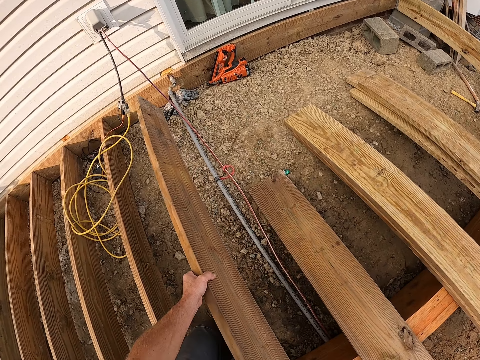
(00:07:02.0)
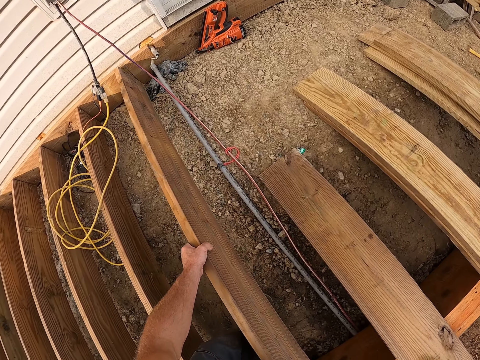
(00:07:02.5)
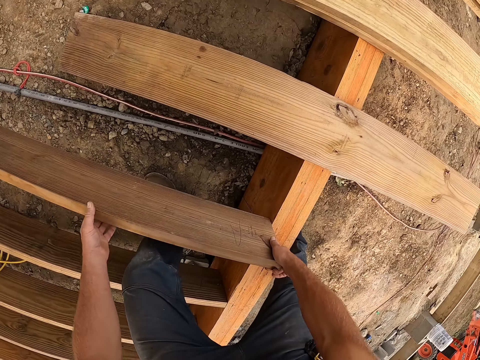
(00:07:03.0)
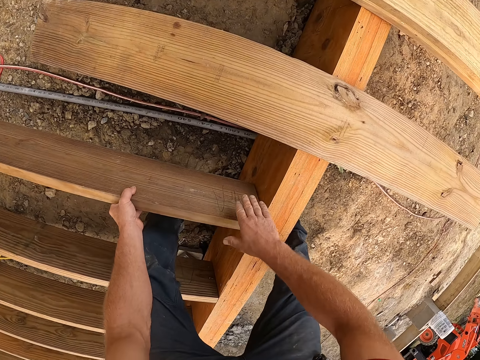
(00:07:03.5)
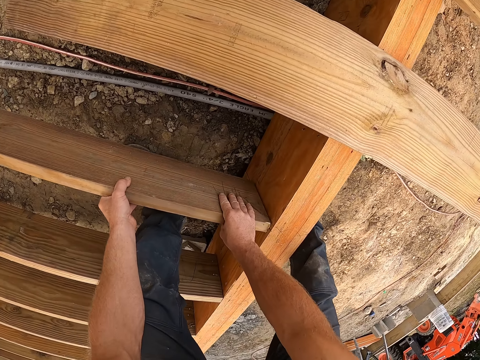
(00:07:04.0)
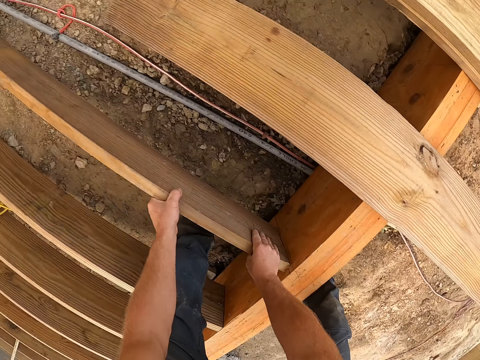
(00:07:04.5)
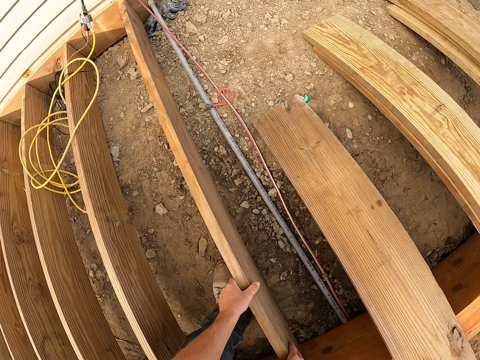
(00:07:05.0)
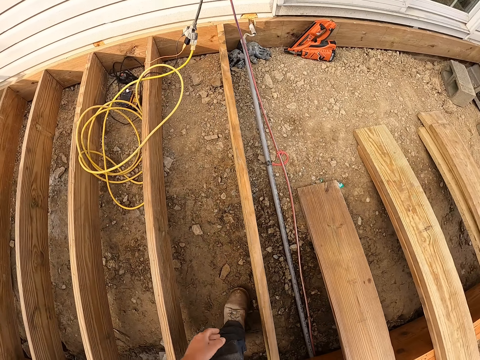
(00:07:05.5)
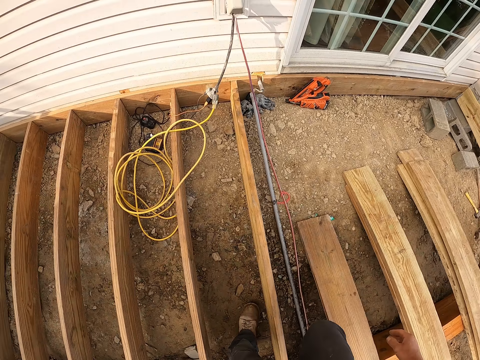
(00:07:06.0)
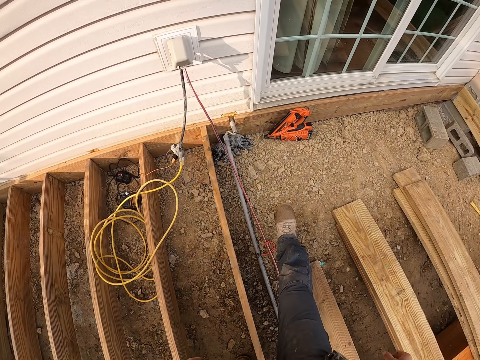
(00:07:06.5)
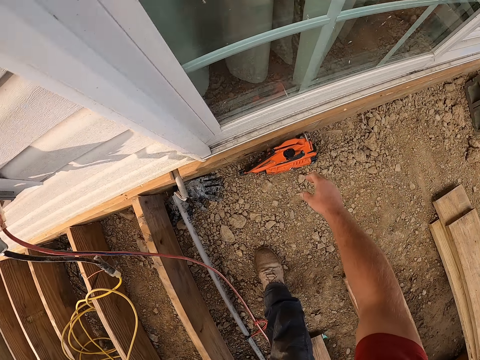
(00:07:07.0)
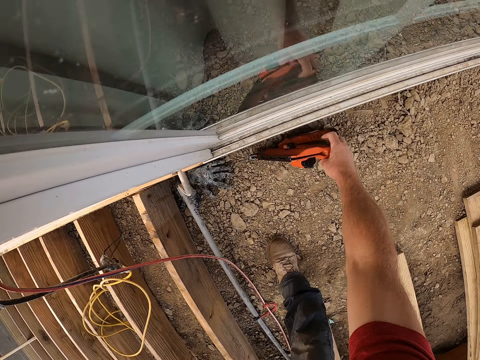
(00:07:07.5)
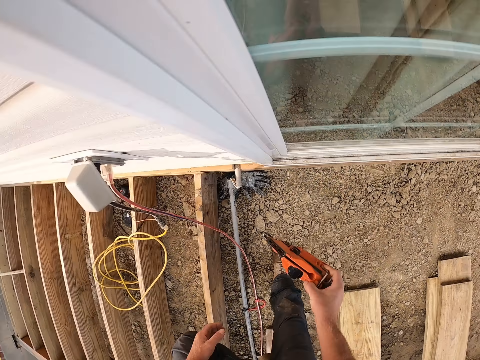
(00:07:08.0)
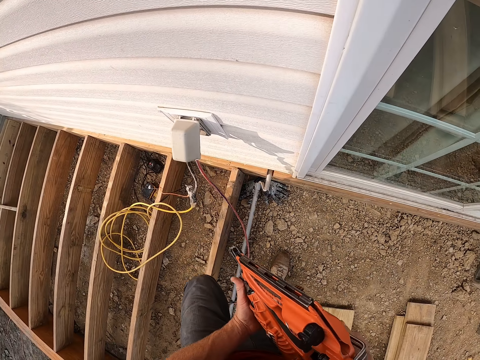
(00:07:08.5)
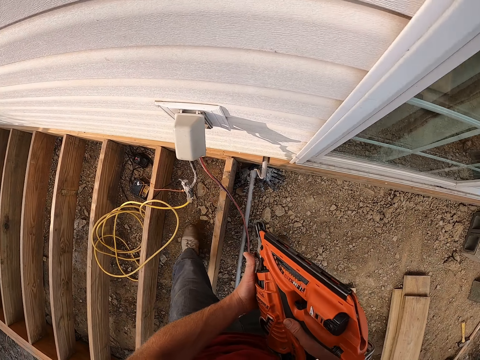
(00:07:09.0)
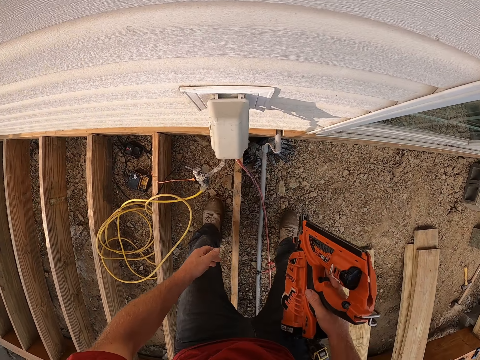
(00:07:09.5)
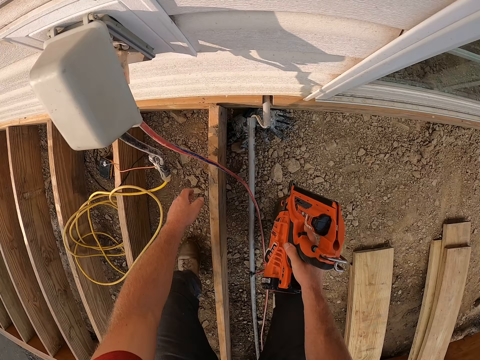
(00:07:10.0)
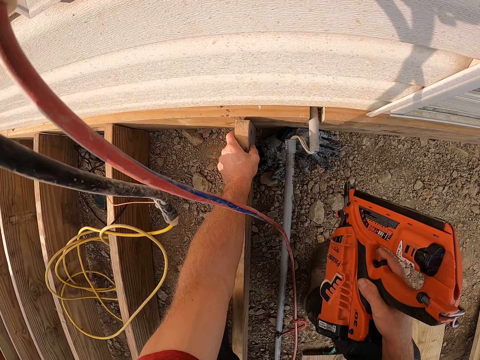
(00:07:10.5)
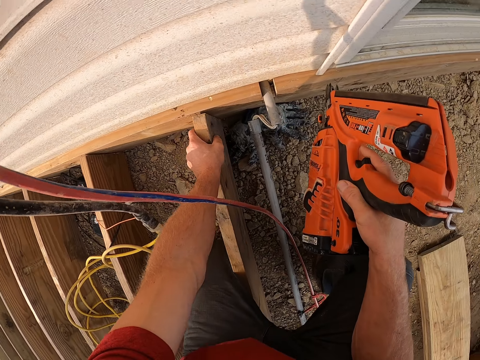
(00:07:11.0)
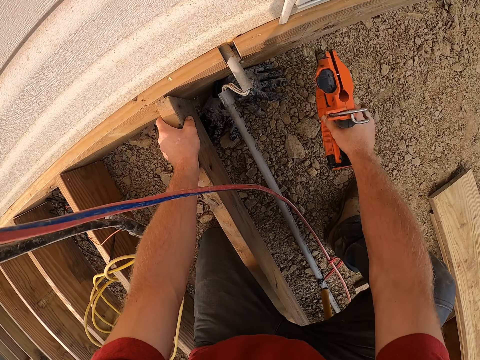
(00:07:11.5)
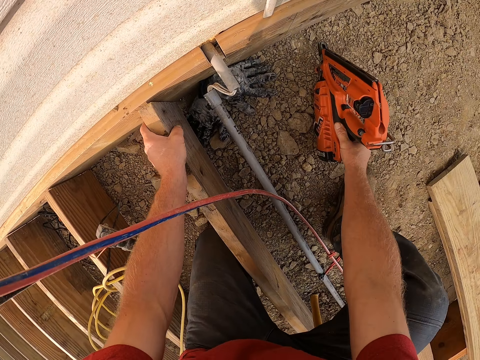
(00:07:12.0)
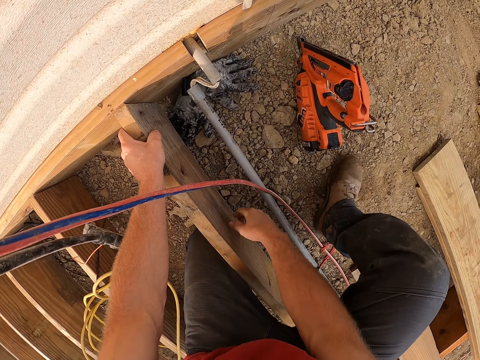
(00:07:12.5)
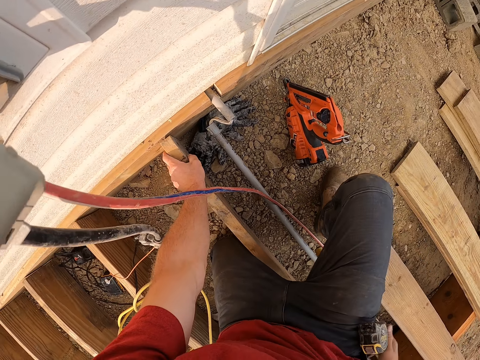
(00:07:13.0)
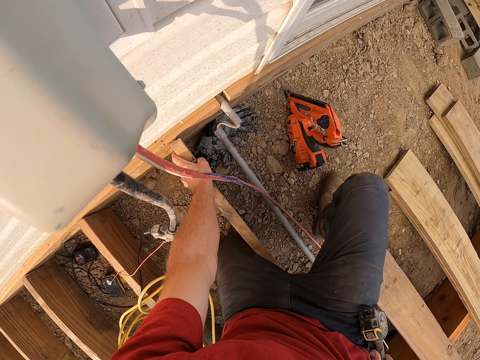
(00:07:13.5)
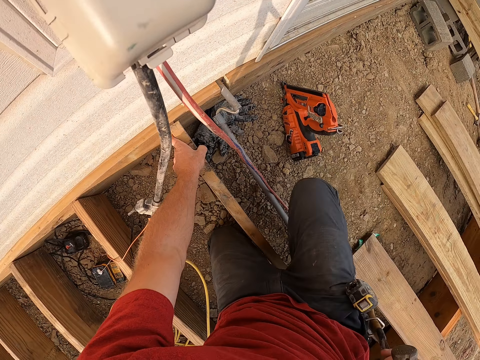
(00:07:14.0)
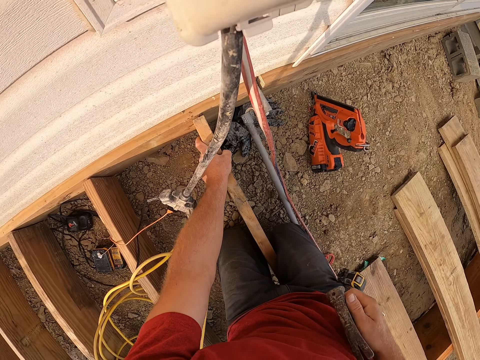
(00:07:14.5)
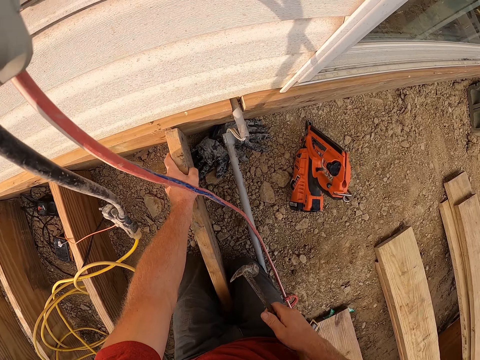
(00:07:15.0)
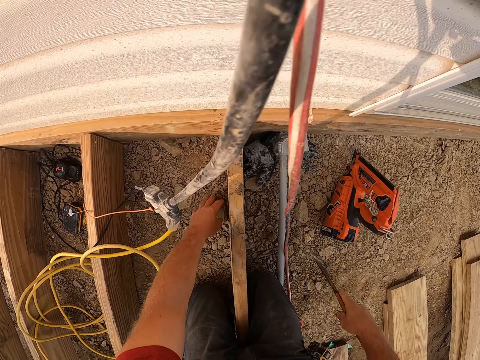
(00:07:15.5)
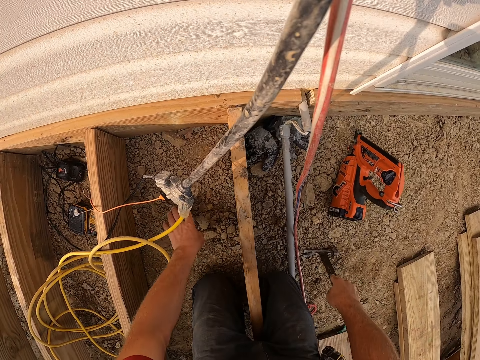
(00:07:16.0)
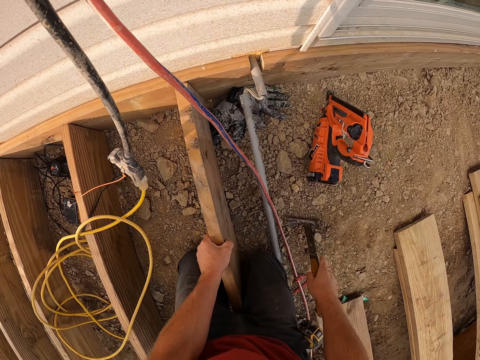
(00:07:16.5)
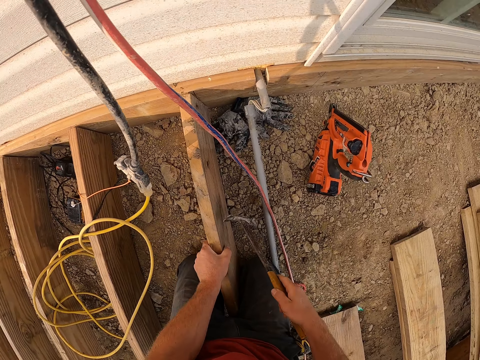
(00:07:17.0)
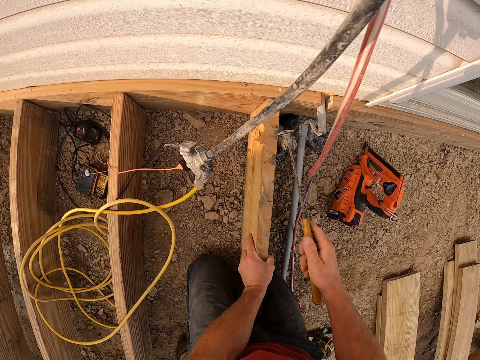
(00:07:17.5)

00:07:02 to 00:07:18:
The camera wearer fixes the piece of wood. He picks up the nail gun. He drops the nail gun. He removes the hammer from his pocket. He moves a stone on the floor with his hand.

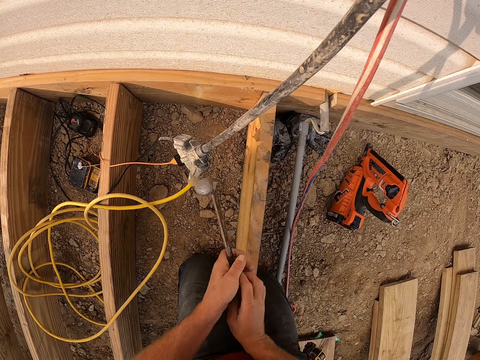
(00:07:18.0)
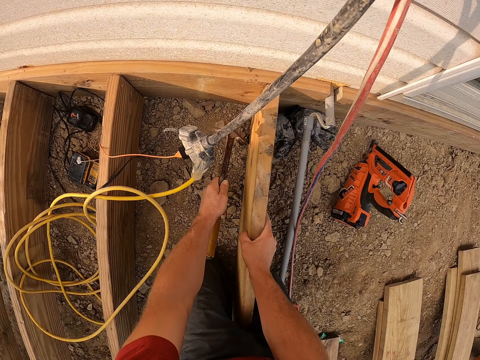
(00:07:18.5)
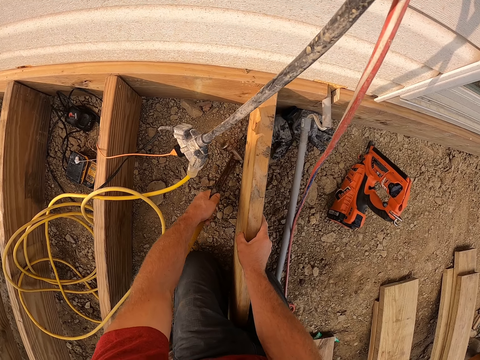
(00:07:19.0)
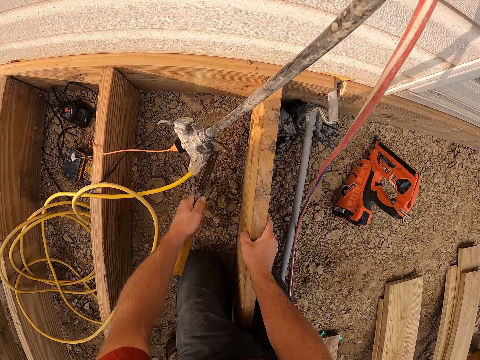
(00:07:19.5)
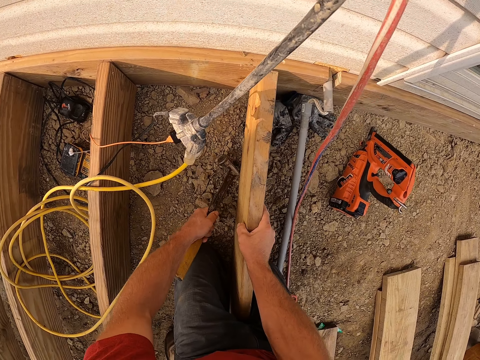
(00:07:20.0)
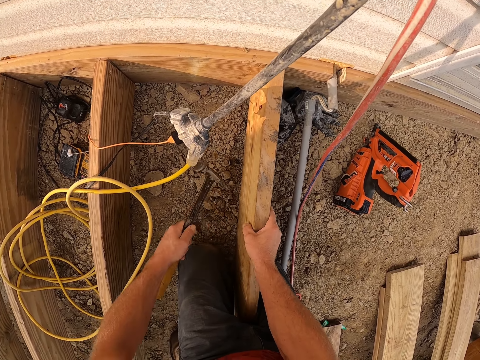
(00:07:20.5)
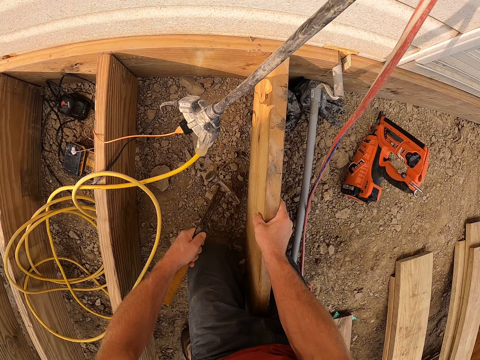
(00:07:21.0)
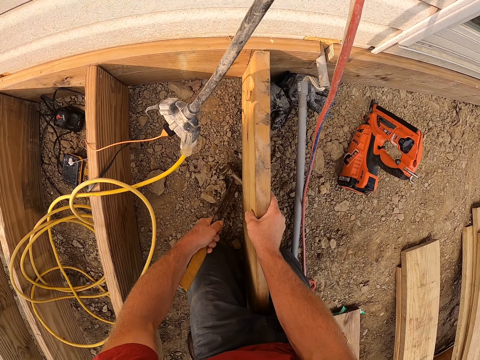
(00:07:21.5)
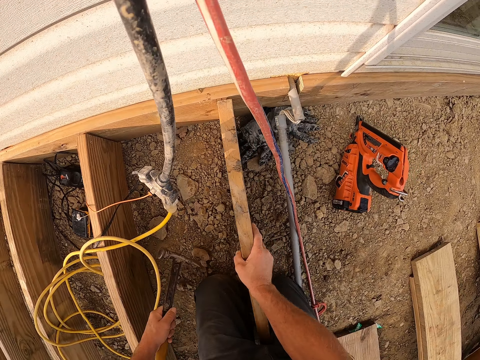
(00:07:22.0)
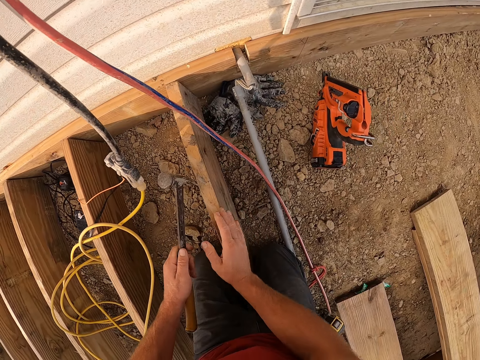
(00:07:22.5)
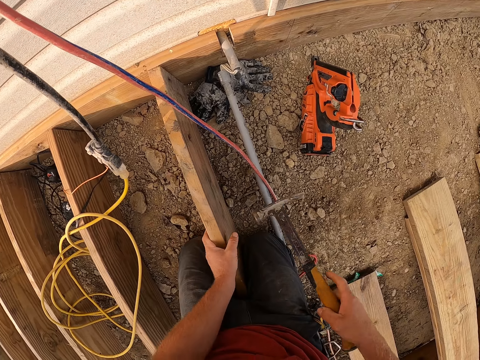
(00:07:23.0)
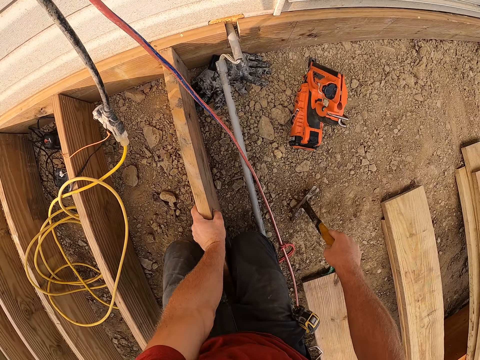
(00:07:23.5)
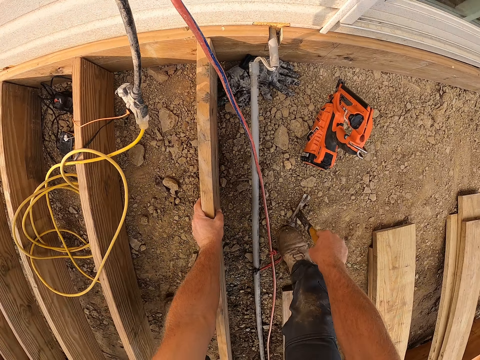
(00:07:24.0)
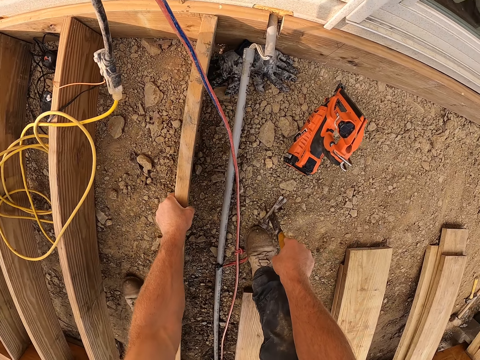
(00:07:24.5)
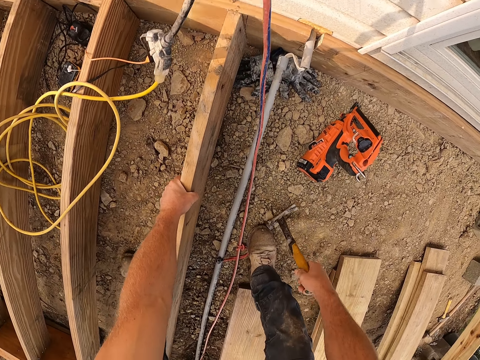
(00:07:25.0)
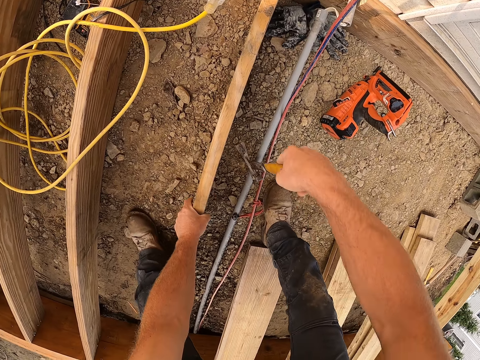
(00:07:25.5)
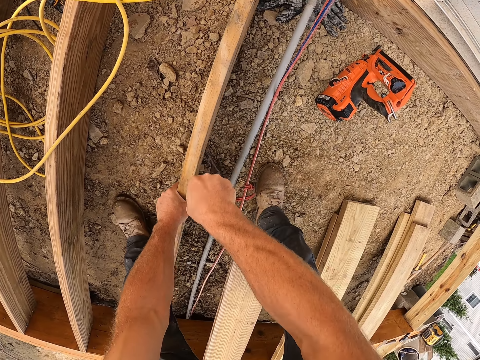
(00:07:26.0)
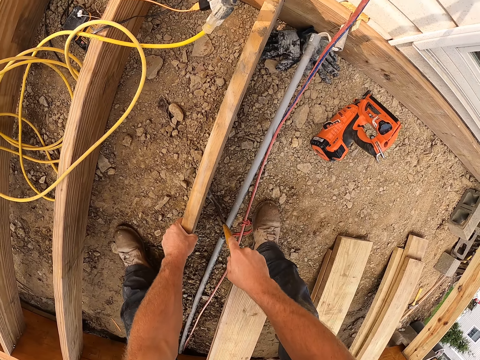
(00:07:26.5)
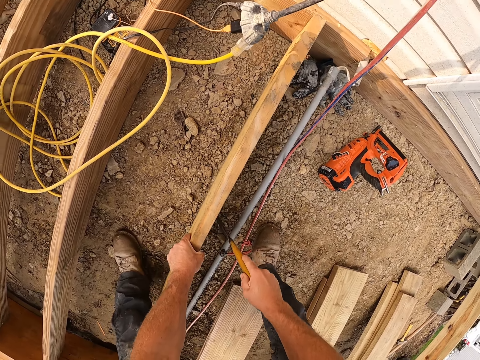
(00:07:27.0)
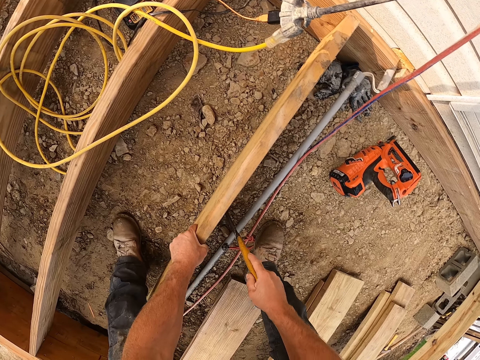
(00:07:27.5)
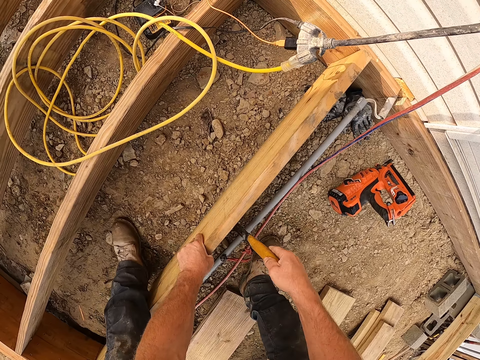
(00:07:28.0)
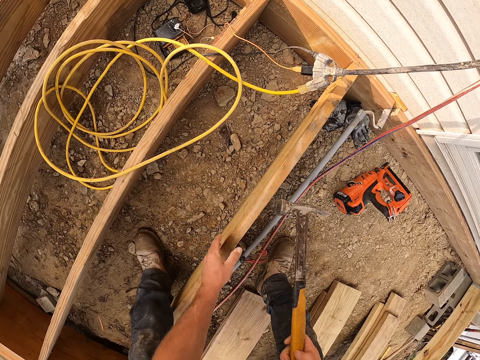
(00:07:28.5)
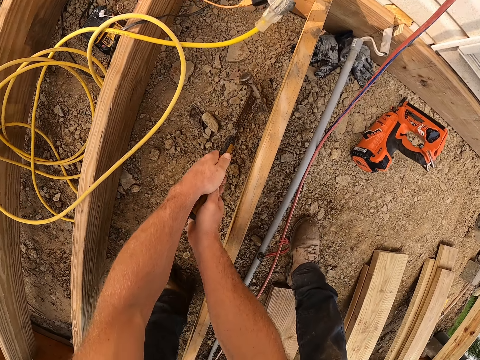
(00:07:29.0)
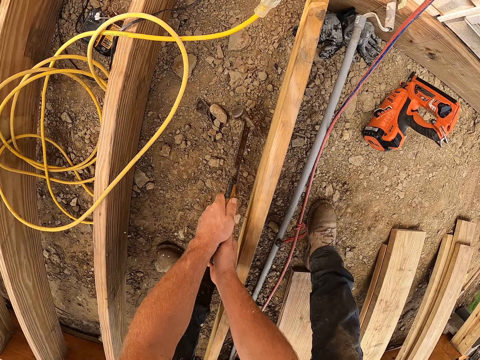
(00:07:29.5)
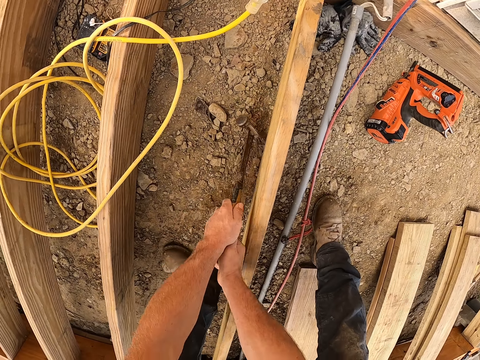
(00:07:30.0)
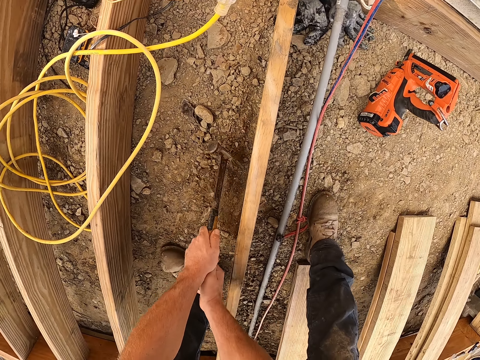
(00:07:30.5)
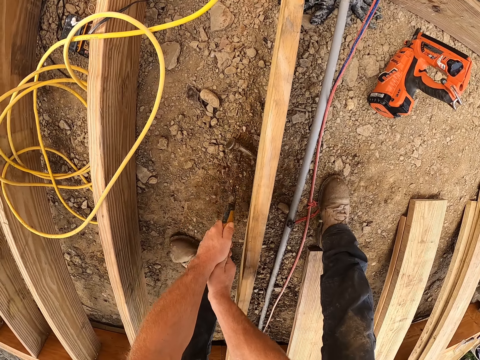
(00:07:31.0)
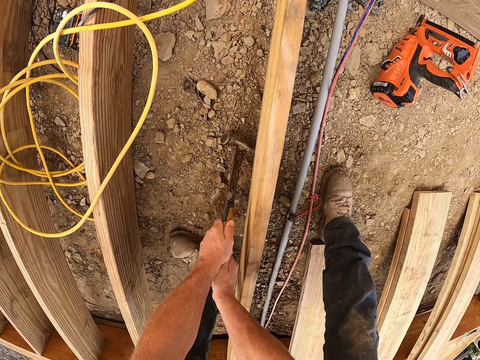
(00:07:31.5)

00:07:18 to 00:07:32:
The camera wearer digs the floor with the claw of the hammer. He moves the sand with the hammer. He adjusts the wood. He stands on his feet. He adjusts the wood with the claw of the hammer. He digs the floor with the claw of the hammer again.
